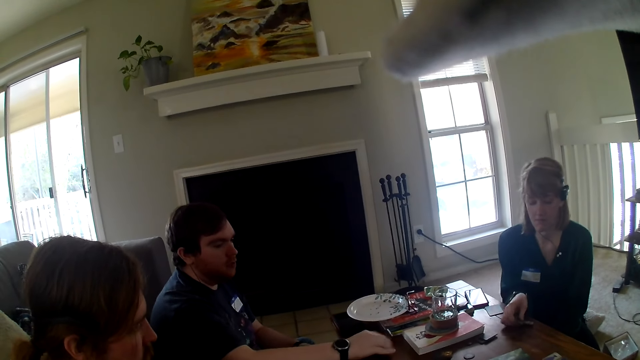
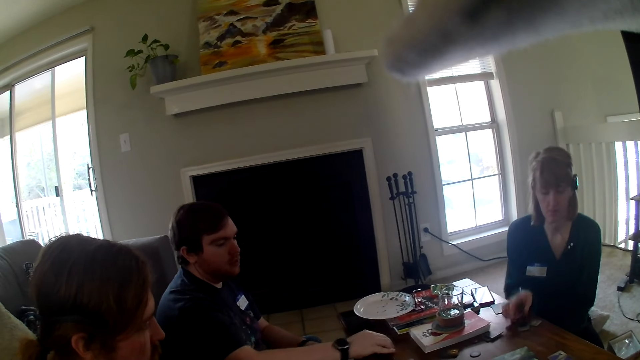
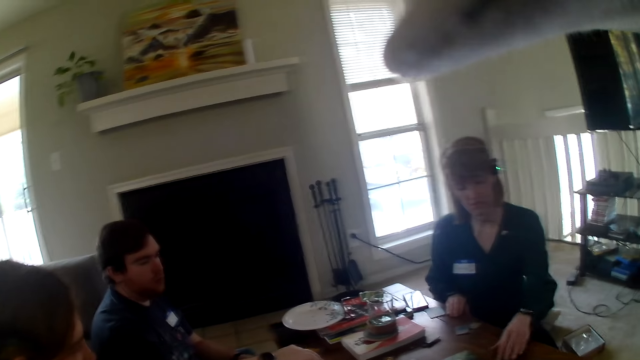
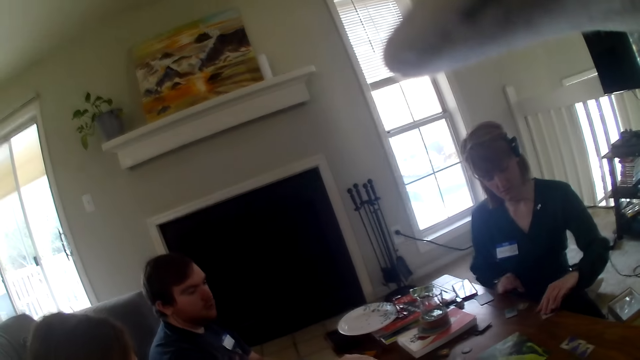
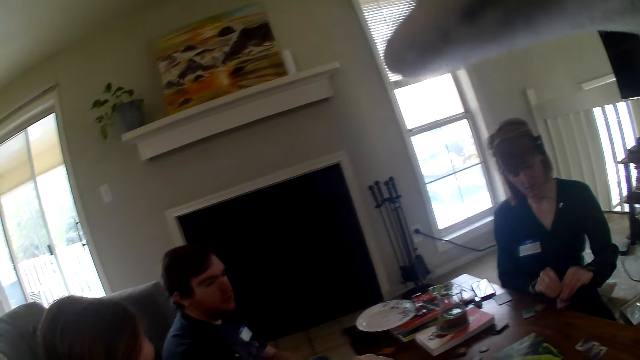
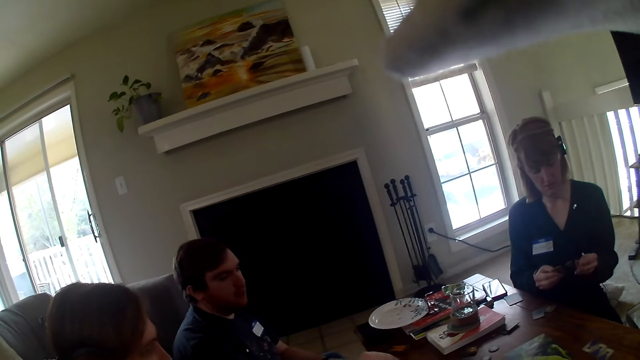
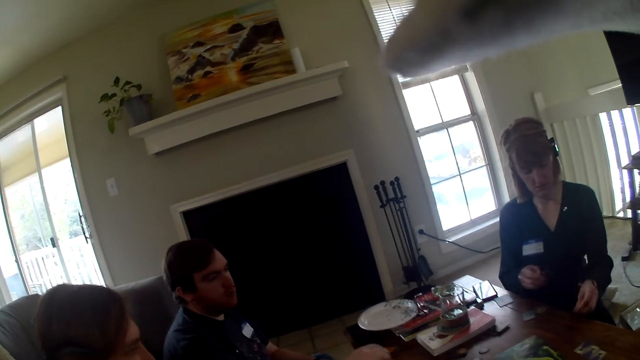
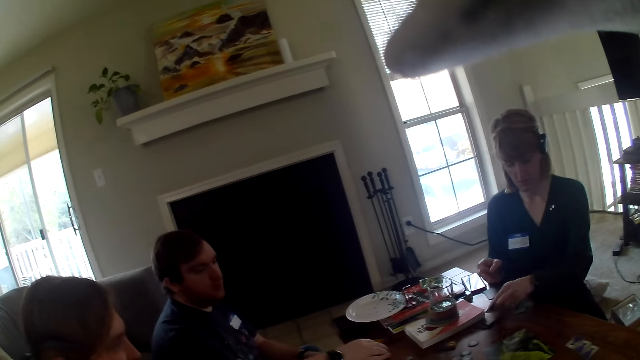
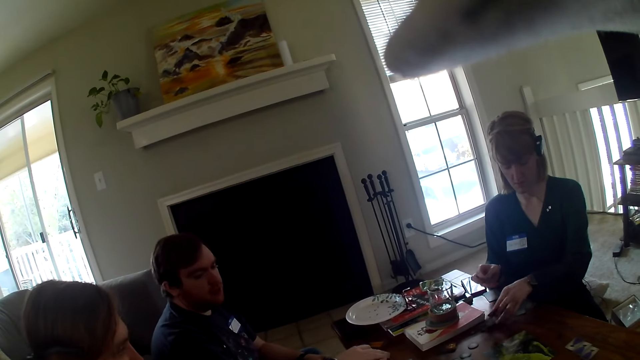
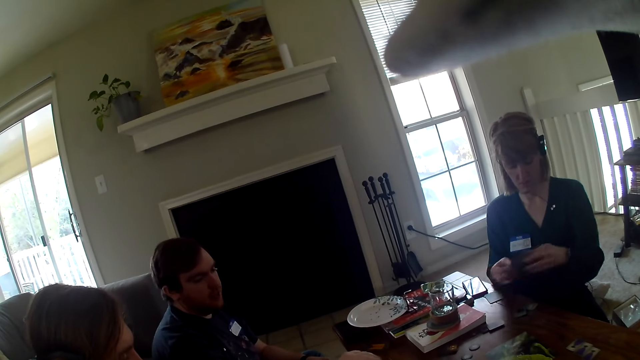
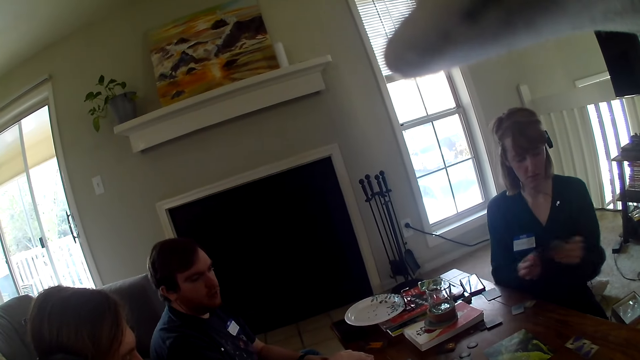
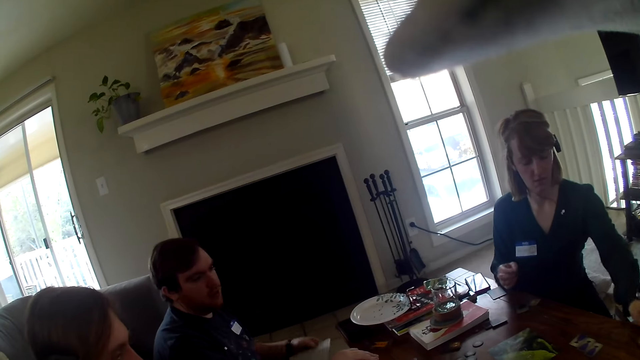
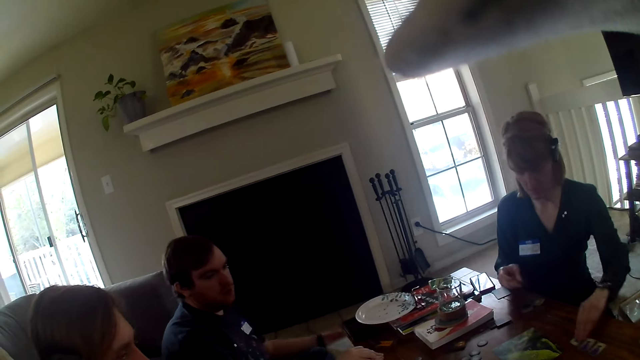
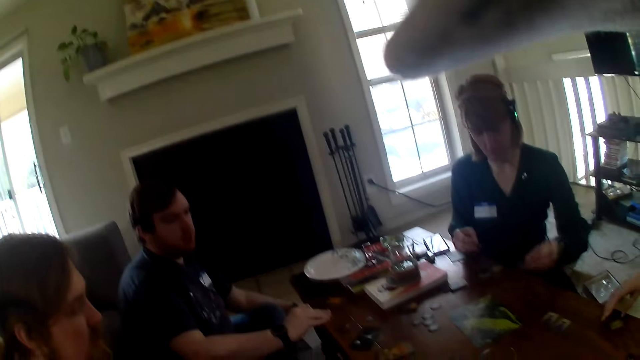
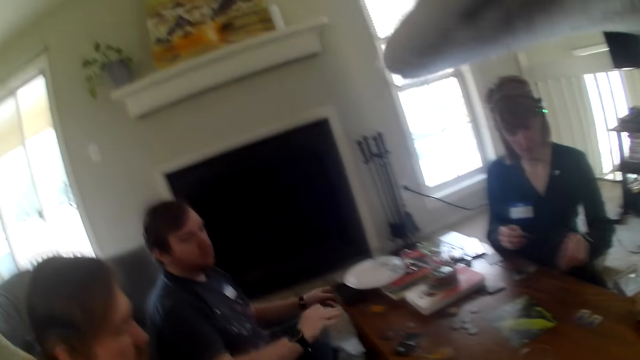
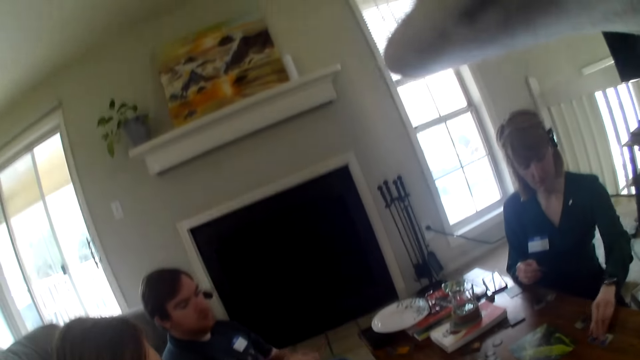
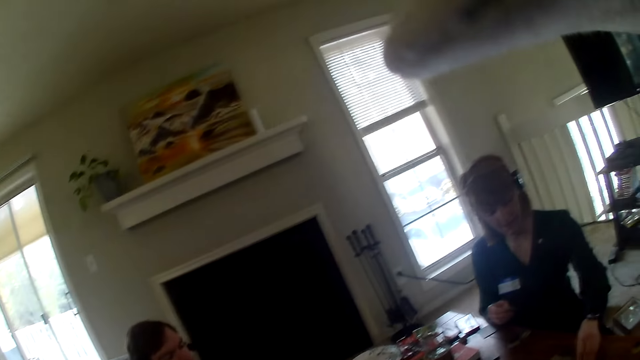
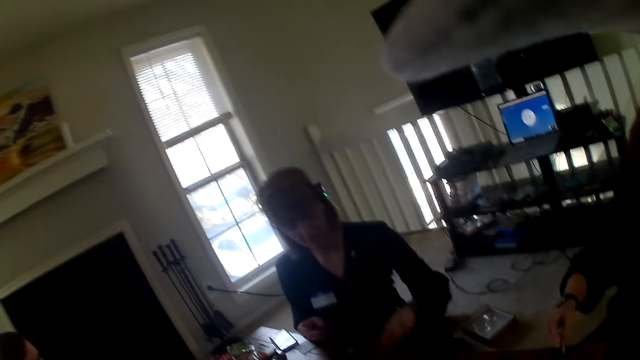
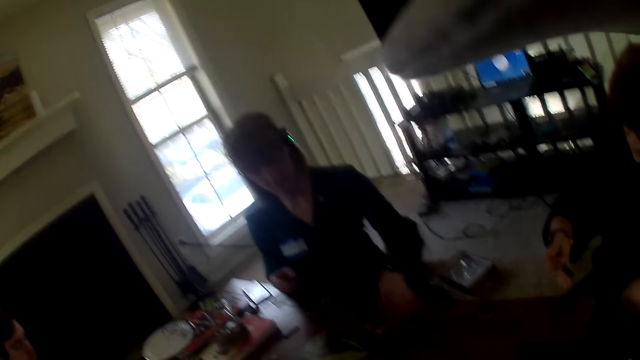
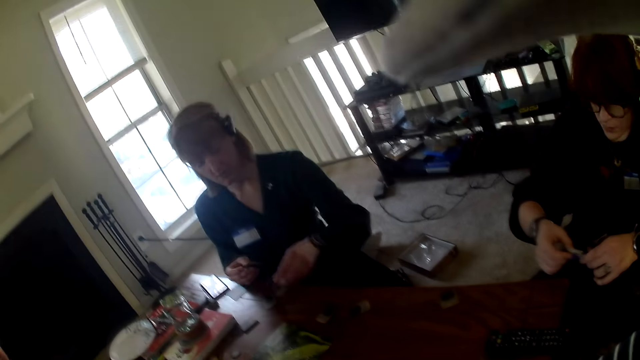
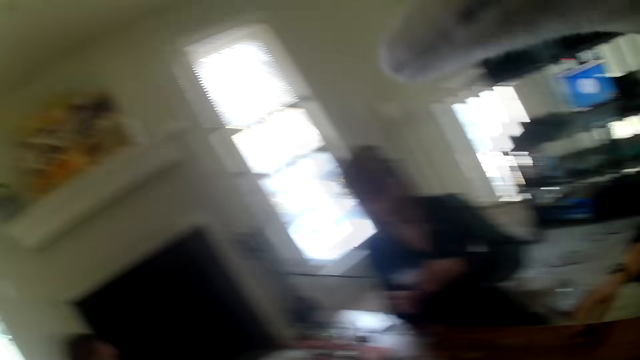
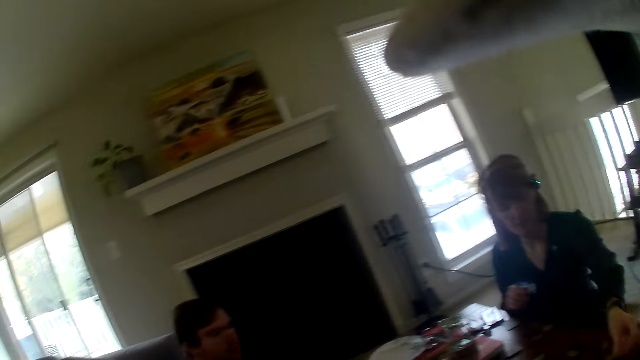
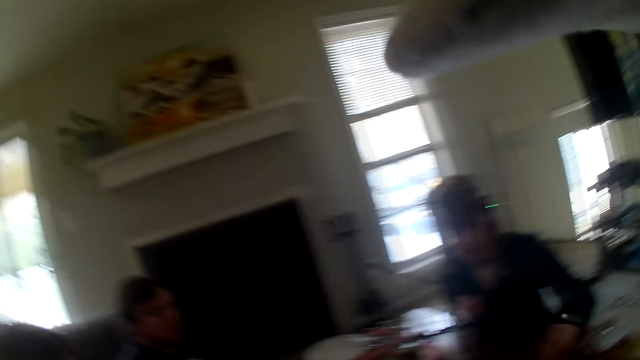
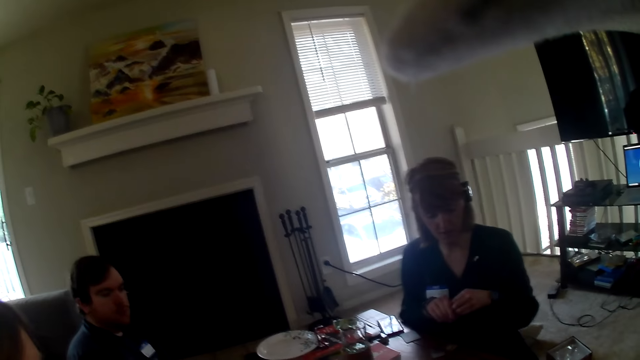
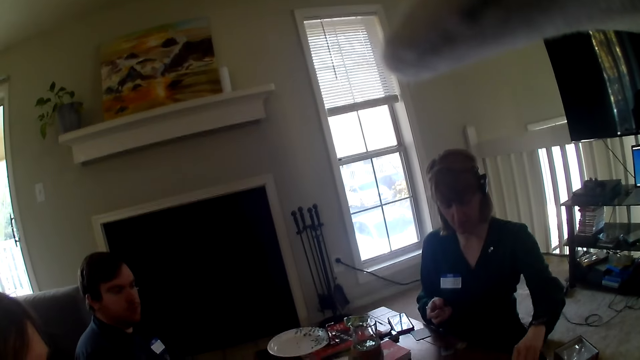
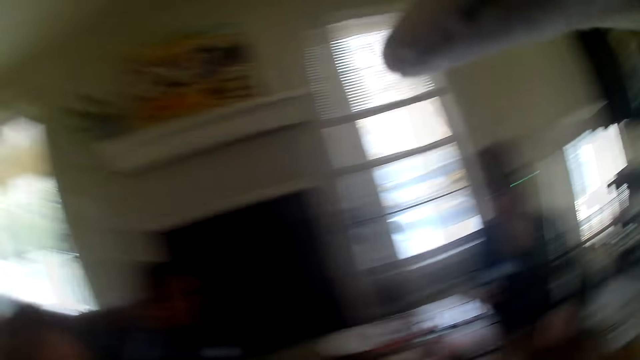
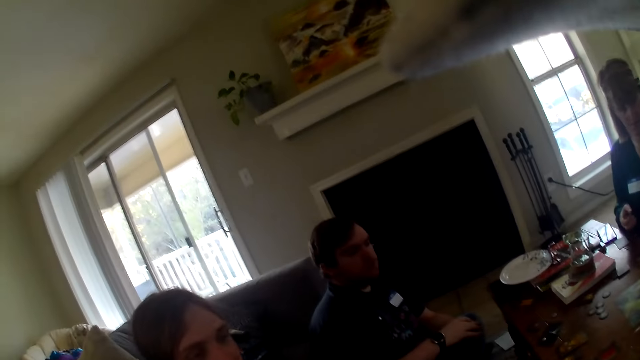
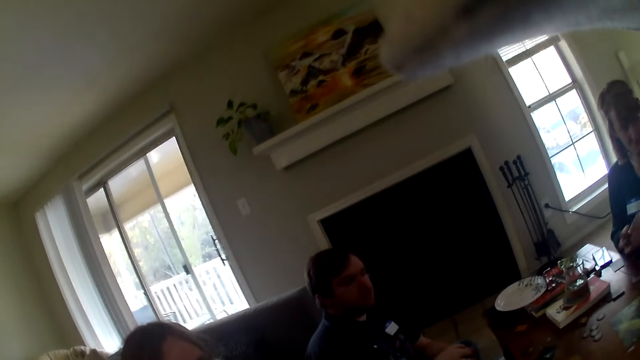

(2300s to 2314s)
A woman places the cards on the table. The woman picks cards from the table and places the cards on the table. The woman picks cards from the table. Another woman picks up a card from the table. The first woman places the cards on the table and turns the cards on the table. The camera wearer looks around. The first woman picks cards from the table.

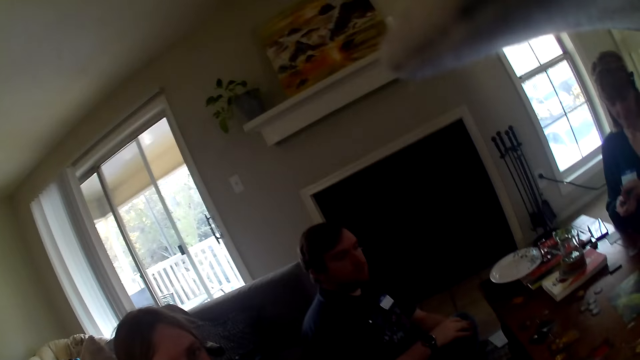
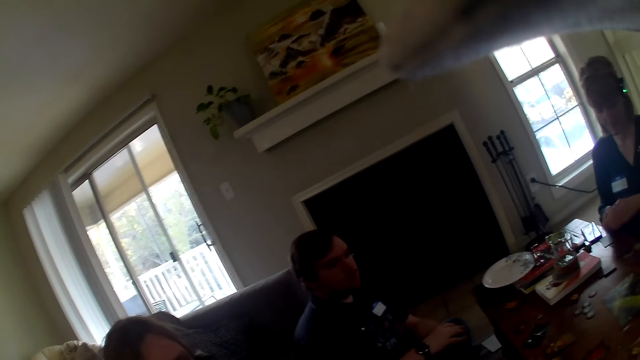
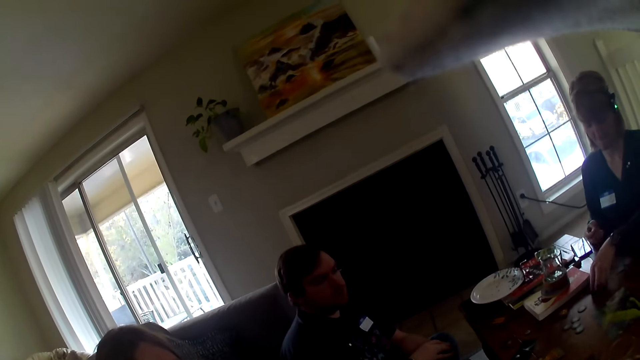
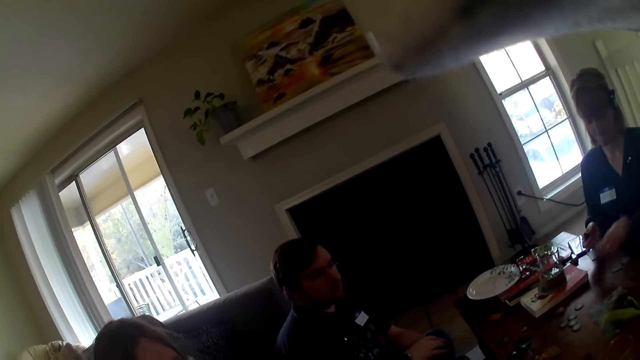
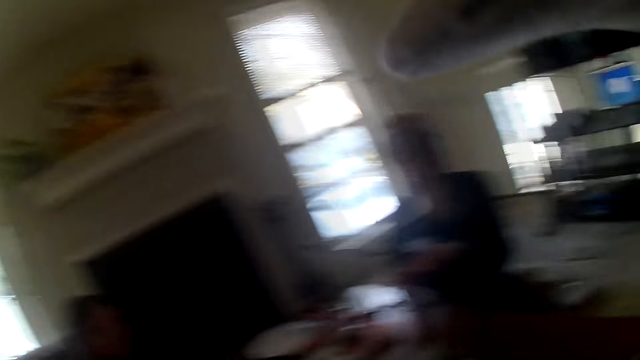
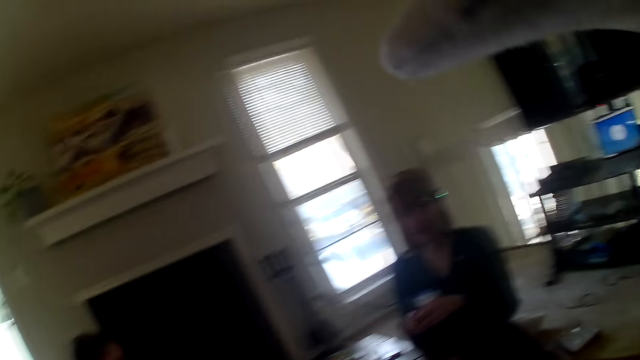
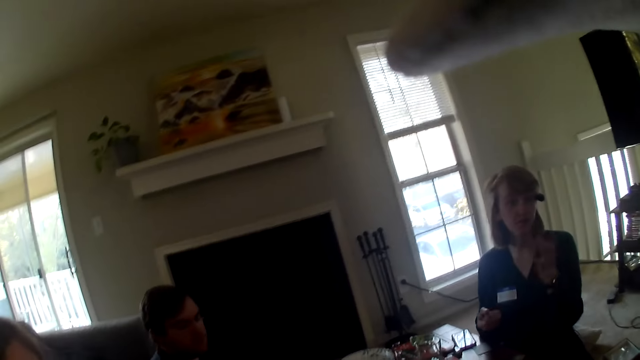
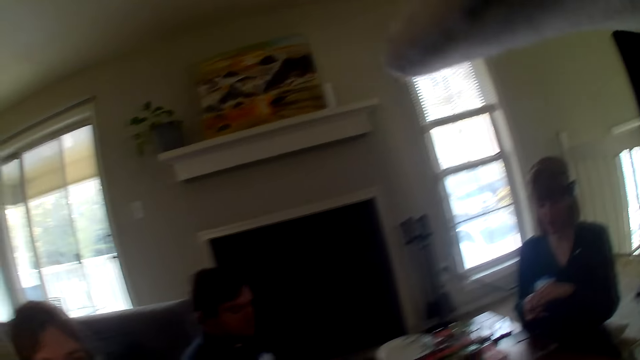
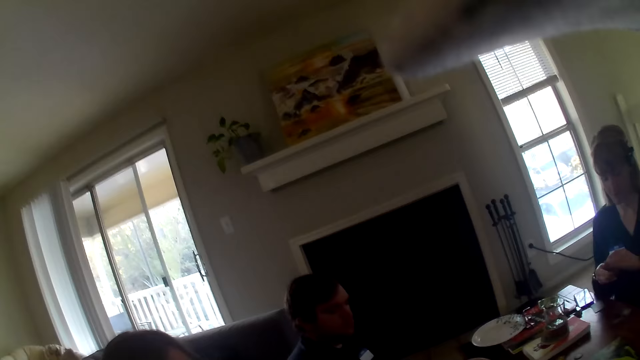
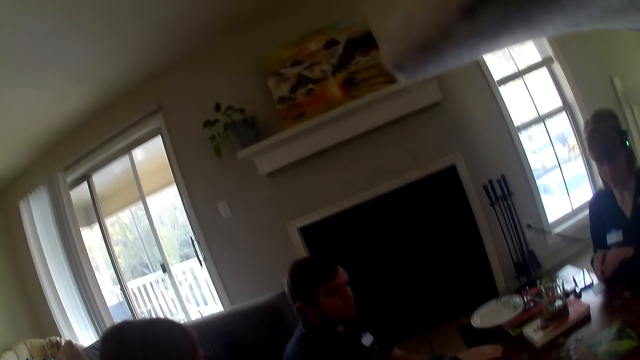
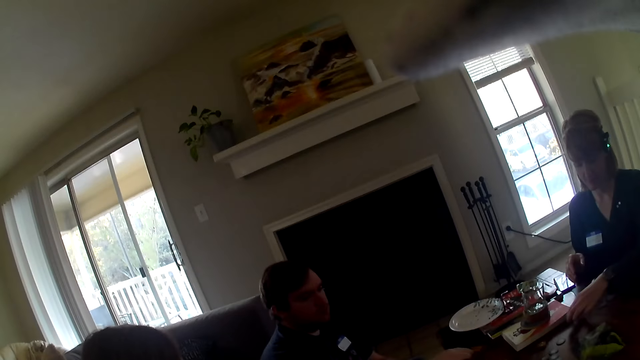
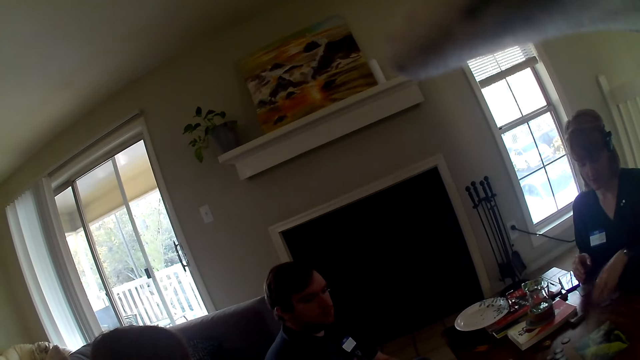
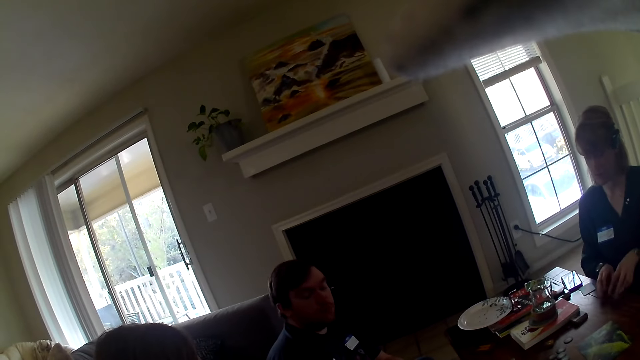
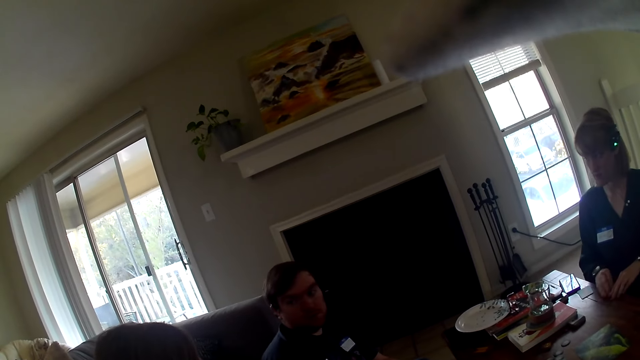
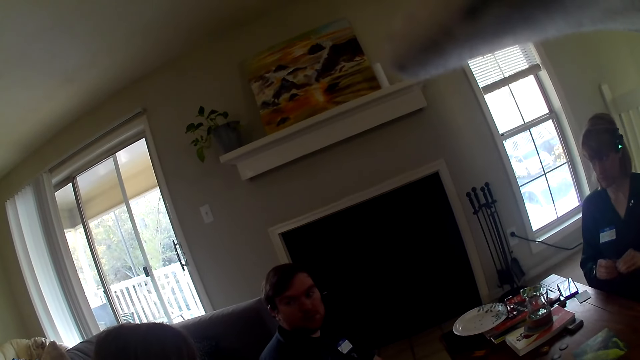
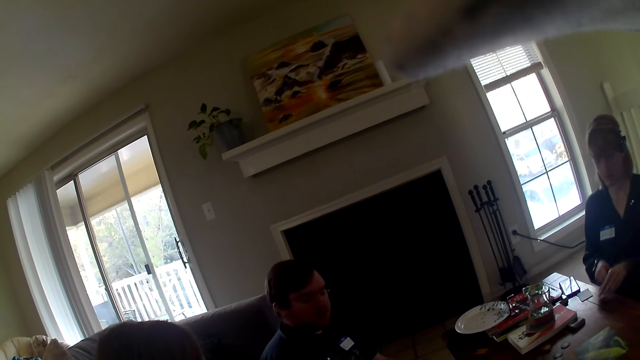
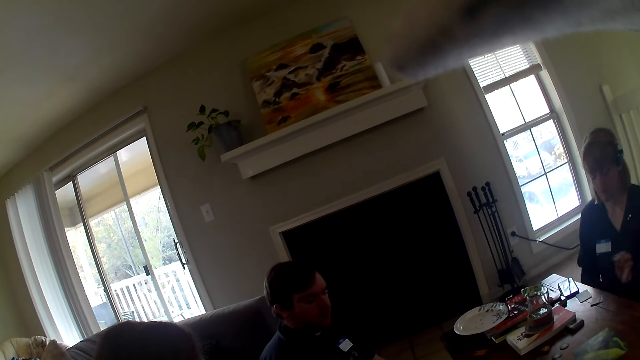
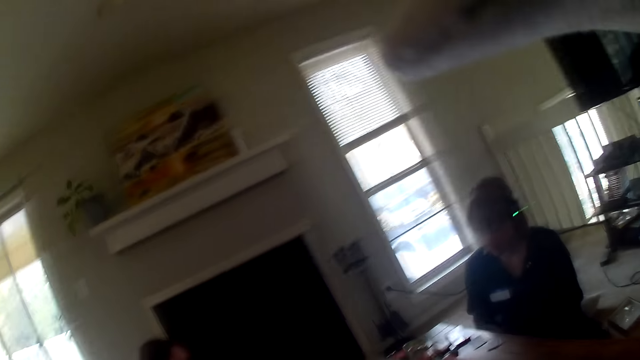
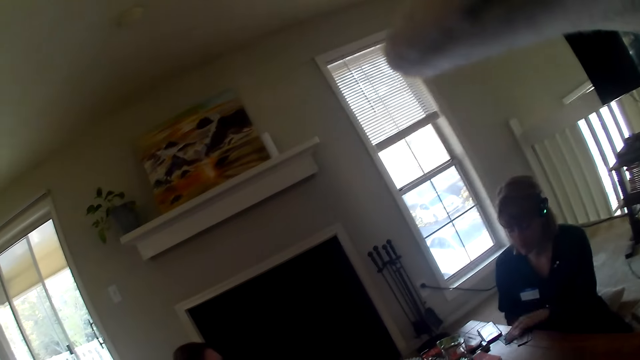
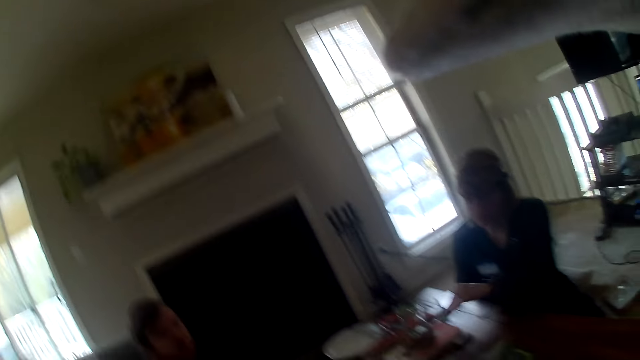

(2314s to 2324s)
A woman places the cards on the table and picks cards from the table.
